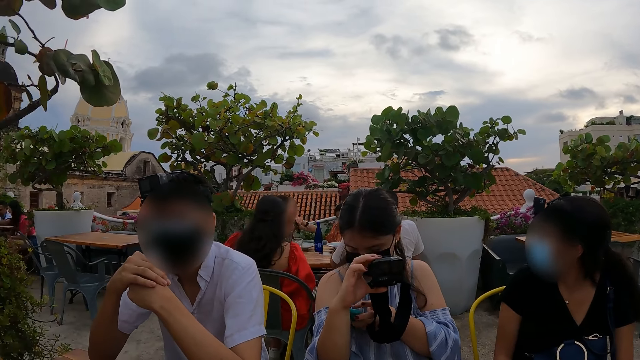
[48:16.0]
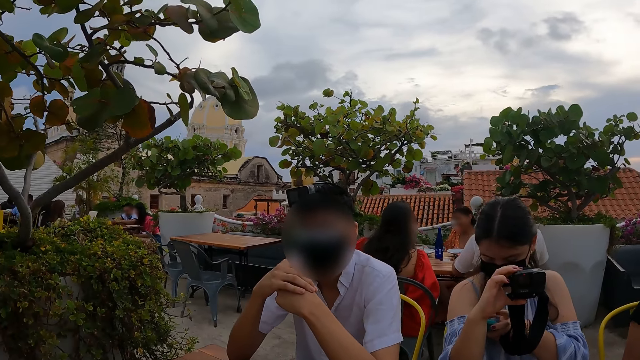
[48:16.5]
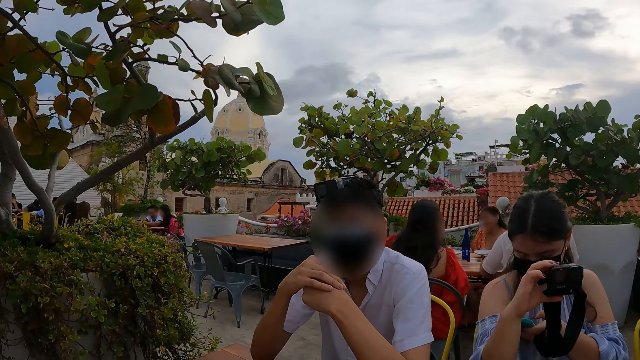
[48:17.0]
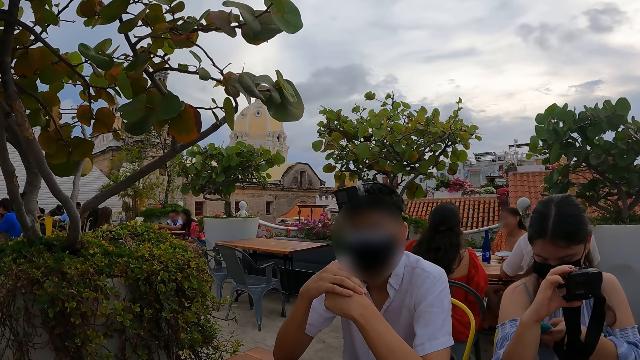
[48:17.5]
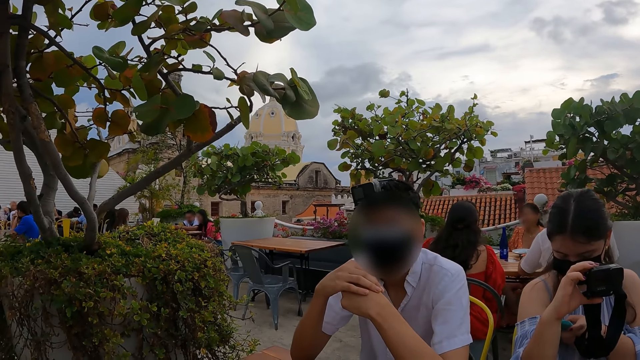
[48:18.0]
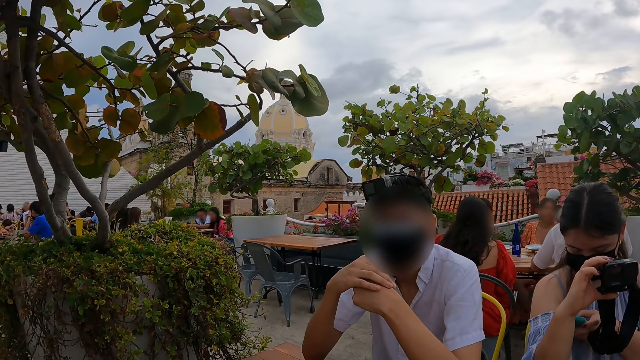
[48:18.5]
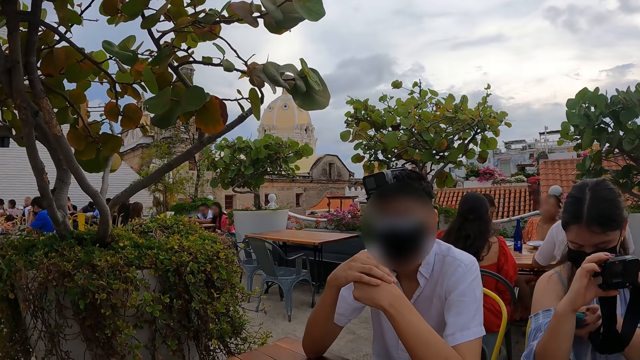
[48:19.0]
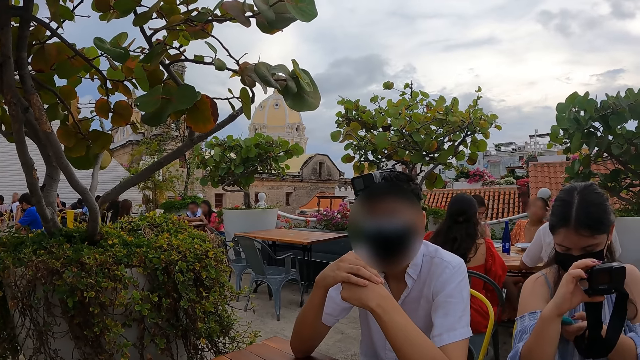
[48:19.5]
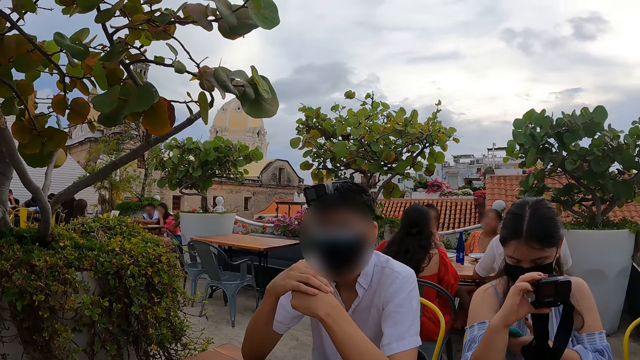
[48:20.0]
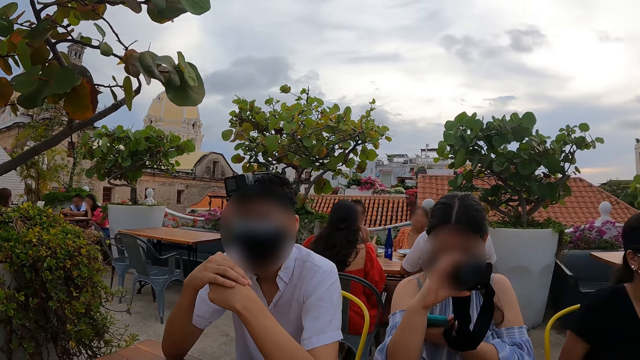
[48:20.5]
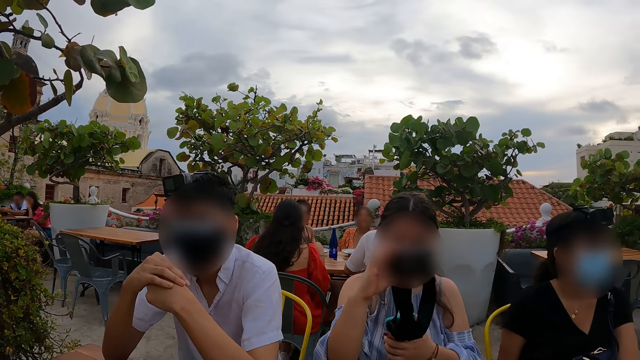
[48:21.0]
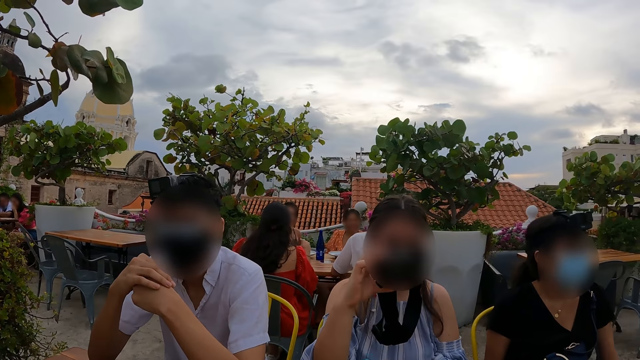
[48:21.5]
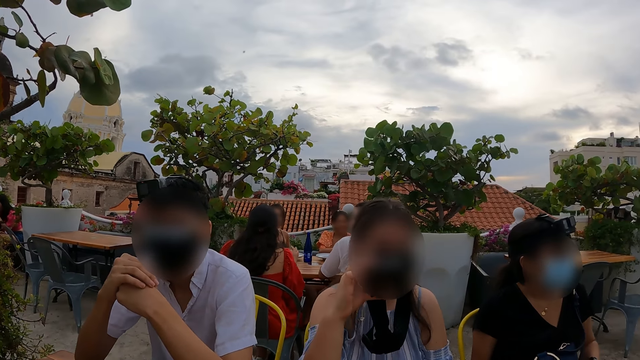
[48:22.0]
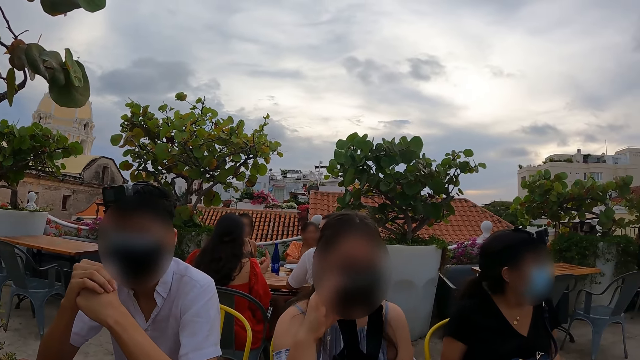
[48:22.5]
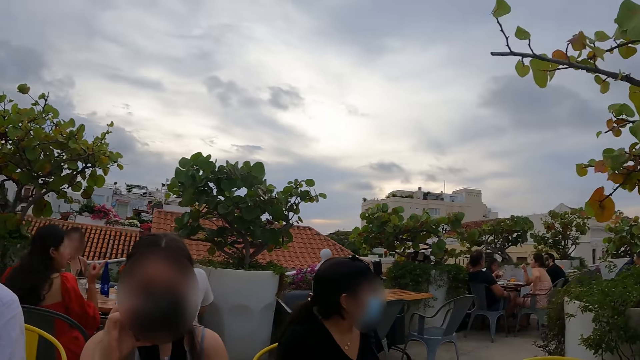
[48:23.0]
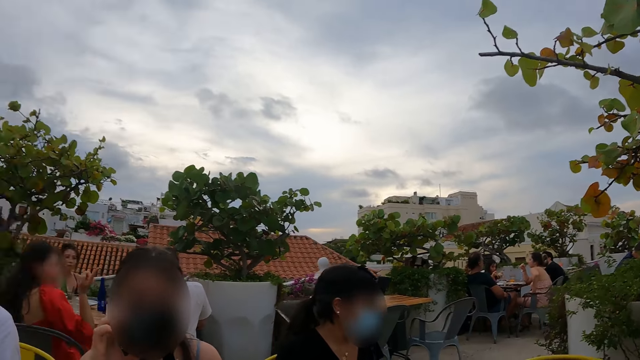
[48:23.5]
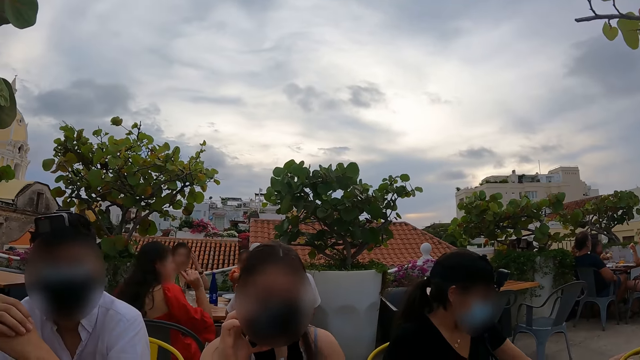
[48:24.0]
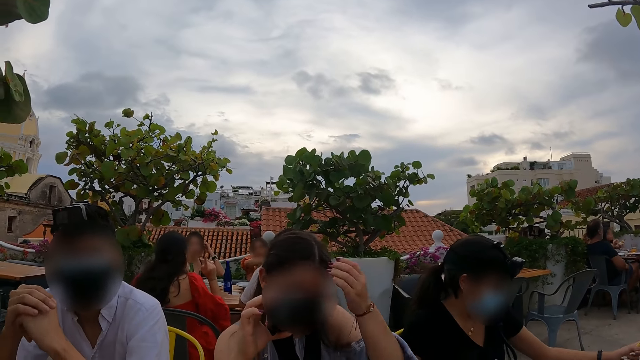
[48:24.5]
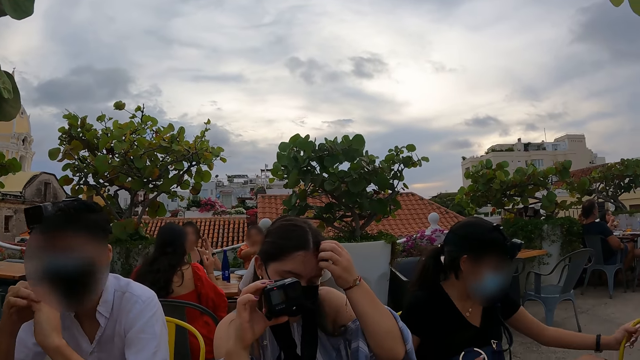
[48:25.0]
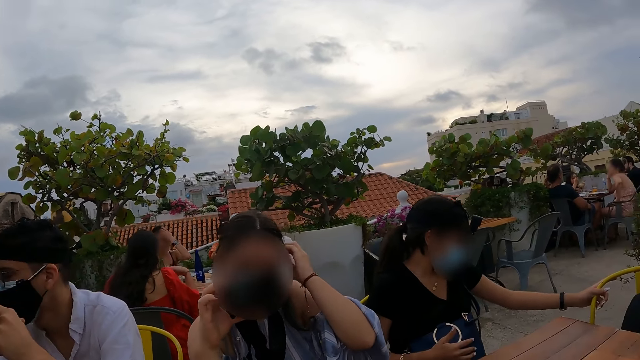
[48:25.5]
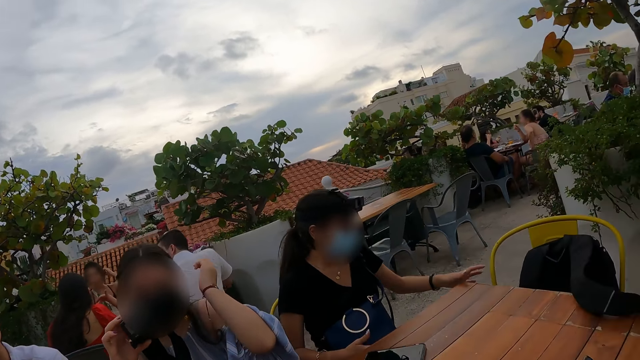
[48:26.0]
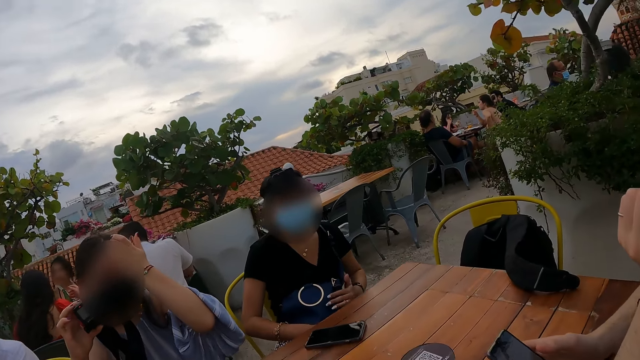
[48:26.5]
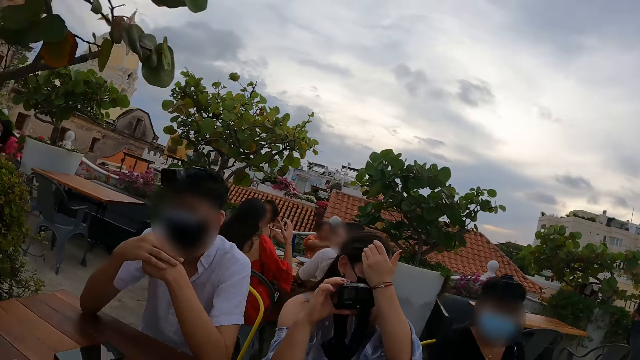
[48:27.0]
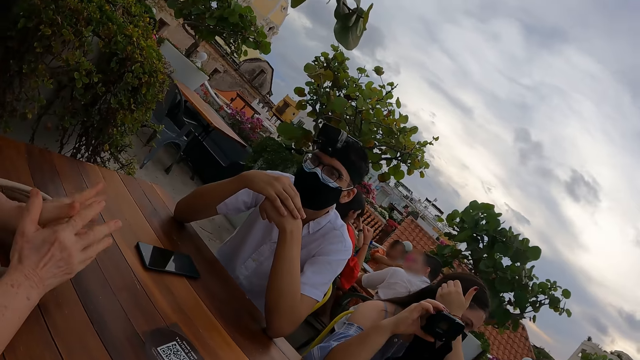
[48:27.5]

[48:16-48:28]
The camera wearer looks around.

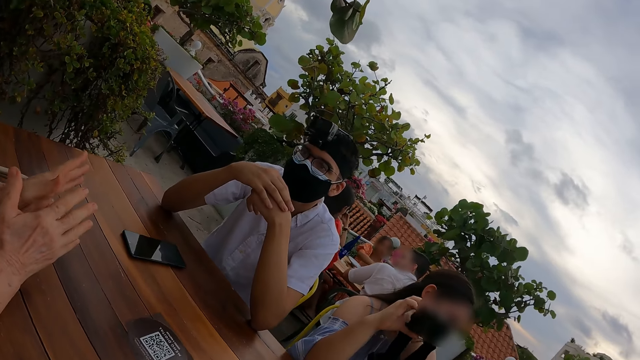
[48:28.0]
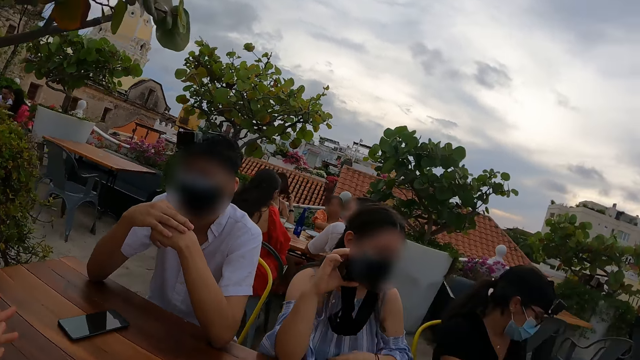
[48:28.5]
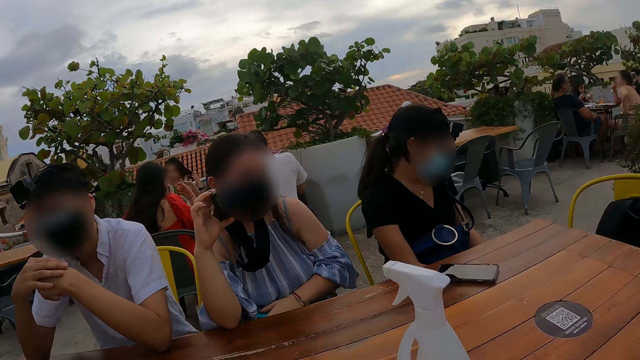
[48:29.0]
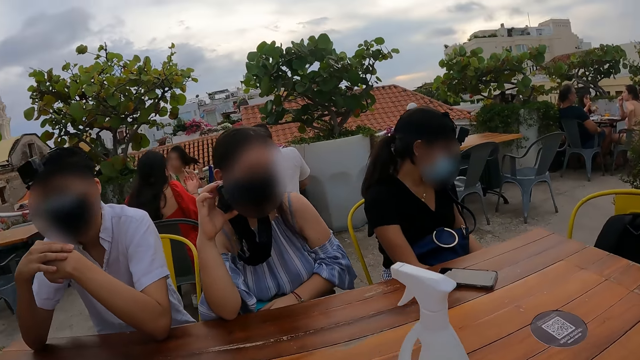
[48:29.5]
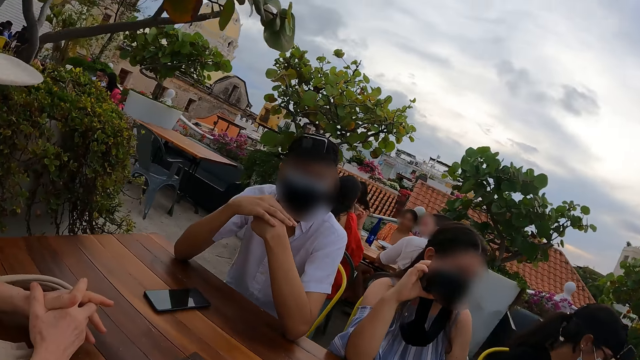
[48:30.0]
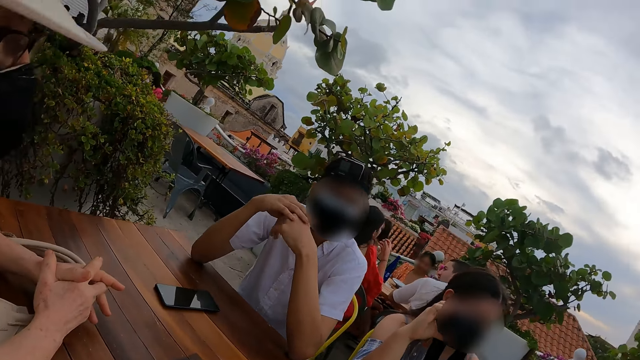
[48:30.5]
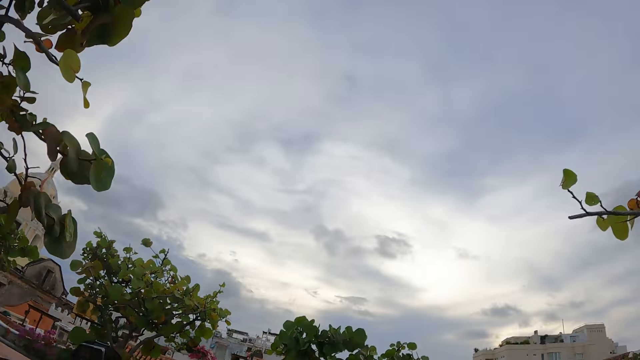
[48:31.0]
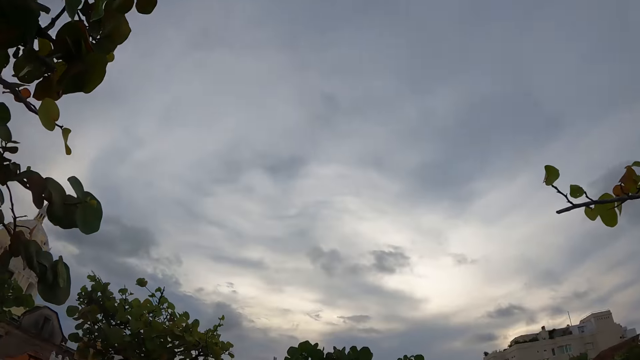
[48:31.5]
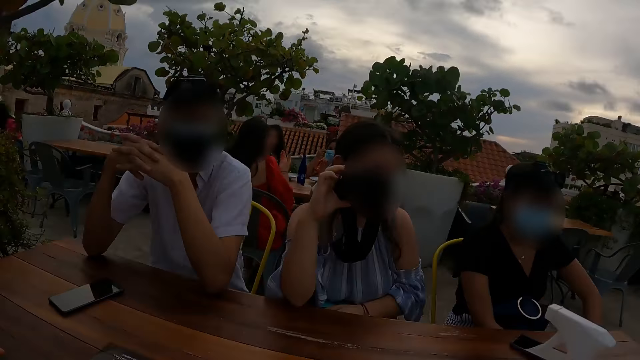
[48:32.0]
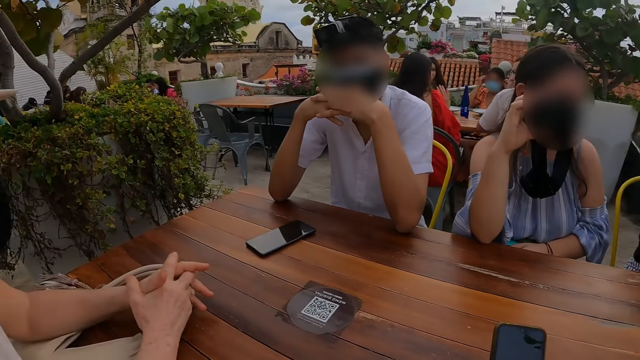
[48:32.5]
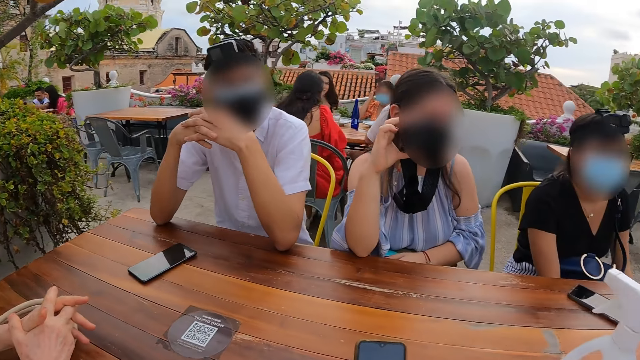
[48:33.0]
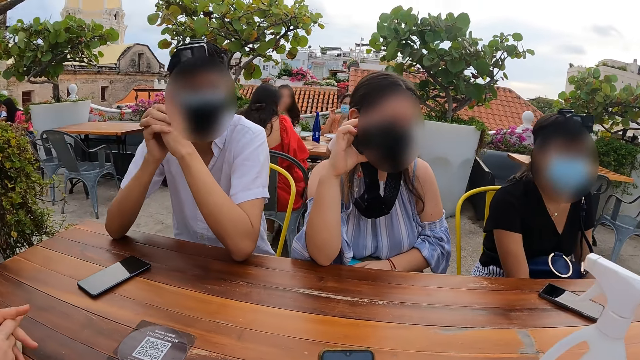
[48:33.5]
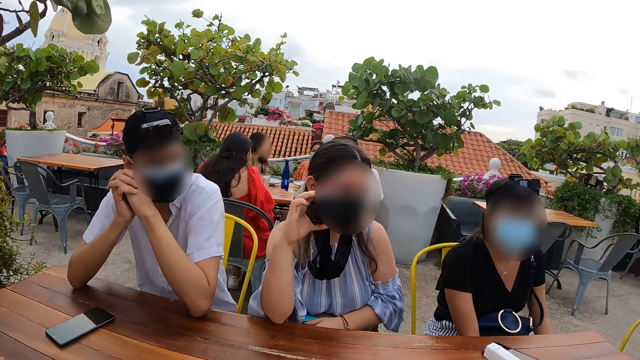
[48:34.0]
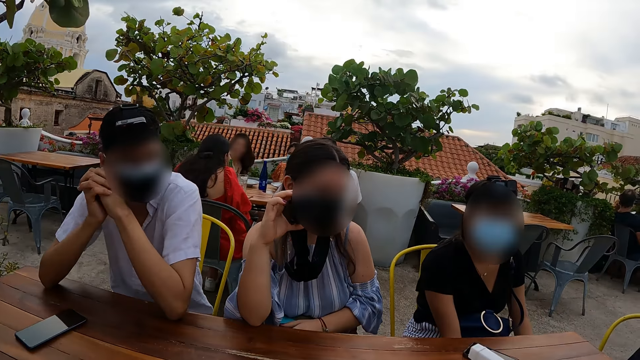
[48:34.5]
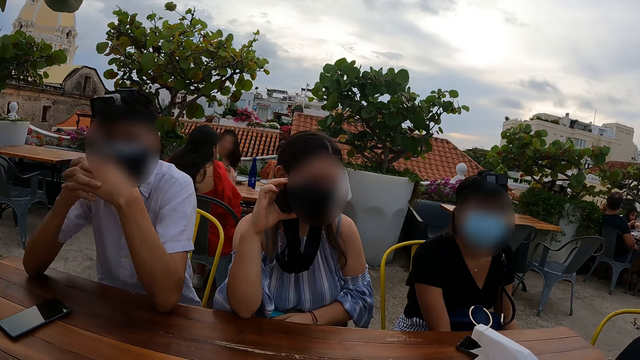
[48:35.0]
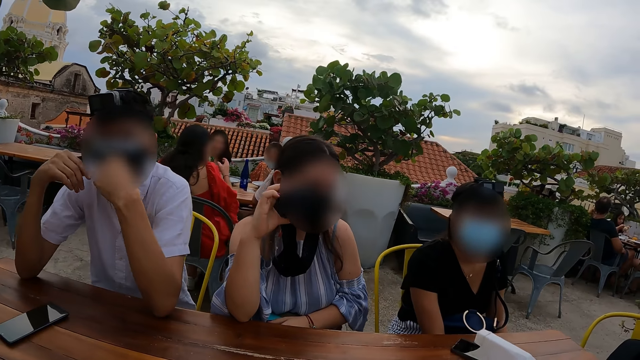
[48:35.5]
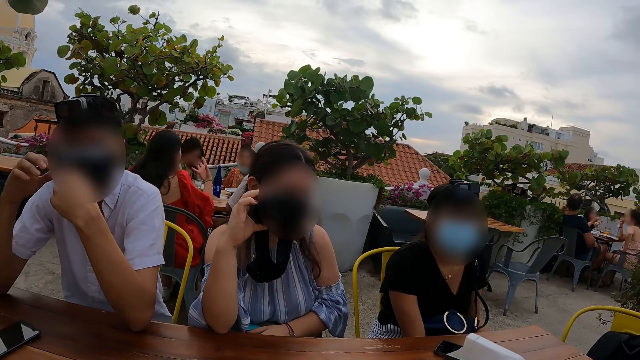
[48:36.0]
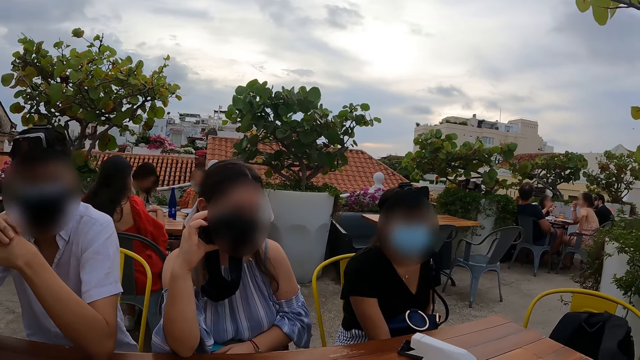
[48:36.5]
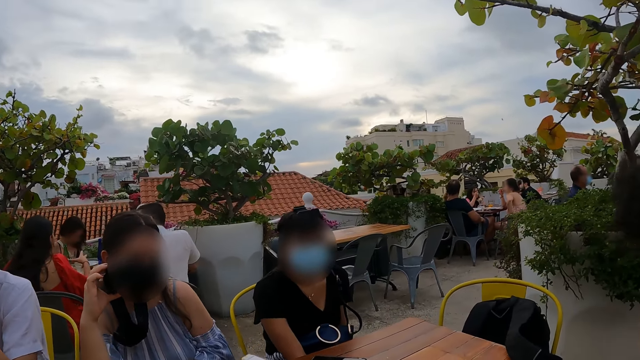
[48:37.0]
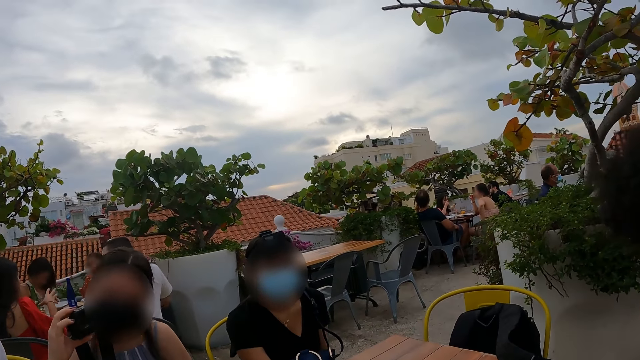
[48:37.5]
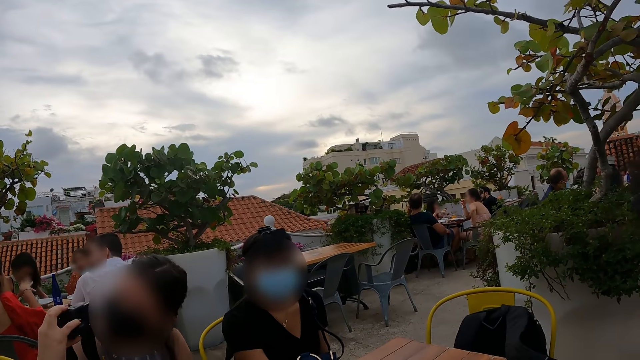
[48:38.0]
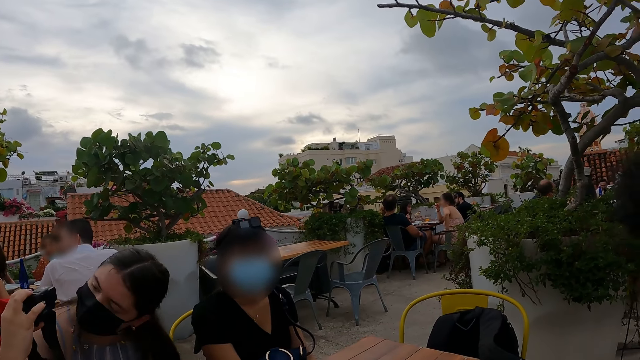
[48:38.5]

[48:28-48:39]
A person converses with the camera wearer.
